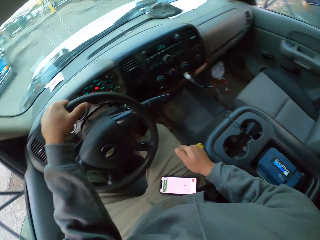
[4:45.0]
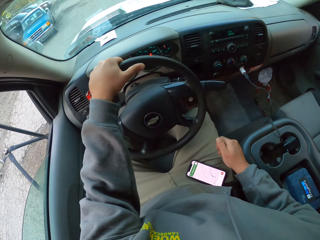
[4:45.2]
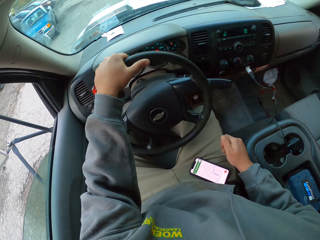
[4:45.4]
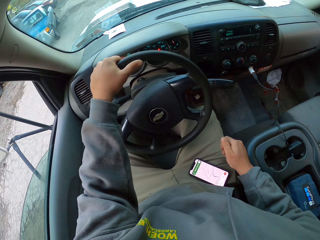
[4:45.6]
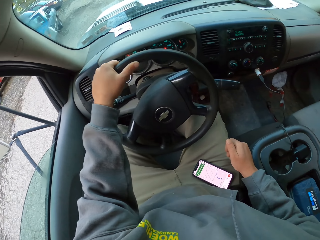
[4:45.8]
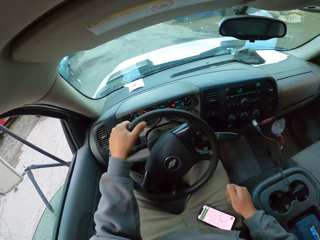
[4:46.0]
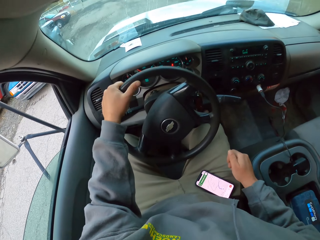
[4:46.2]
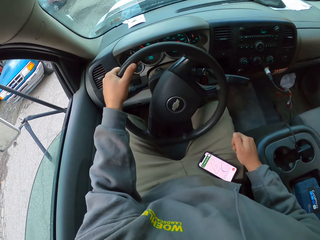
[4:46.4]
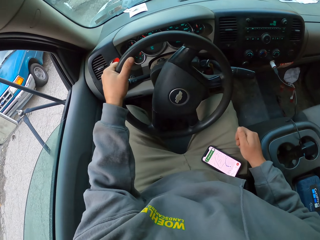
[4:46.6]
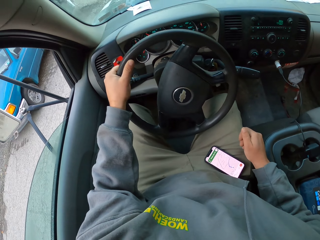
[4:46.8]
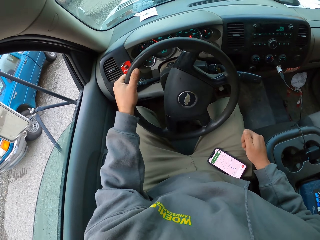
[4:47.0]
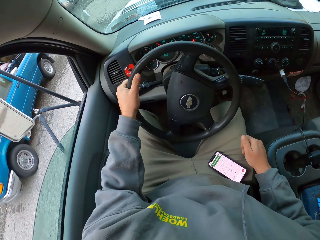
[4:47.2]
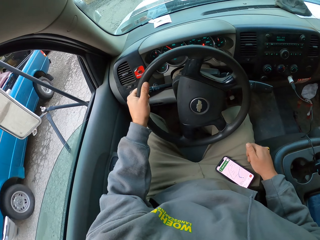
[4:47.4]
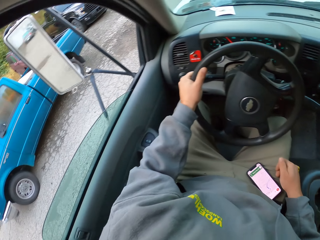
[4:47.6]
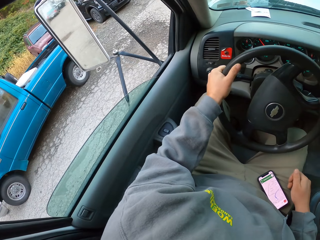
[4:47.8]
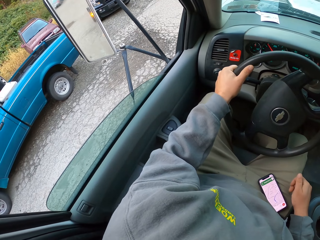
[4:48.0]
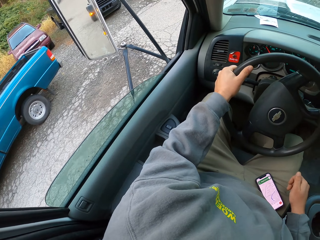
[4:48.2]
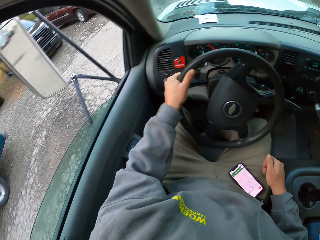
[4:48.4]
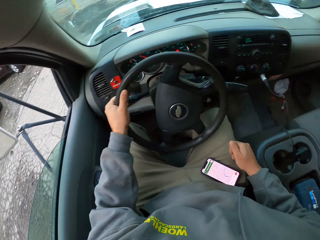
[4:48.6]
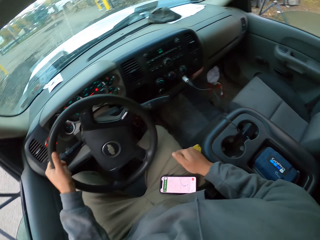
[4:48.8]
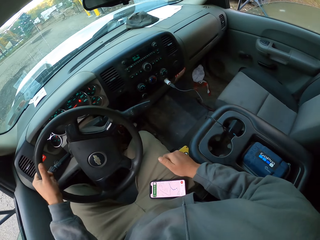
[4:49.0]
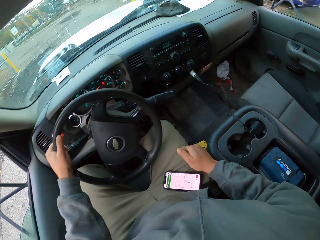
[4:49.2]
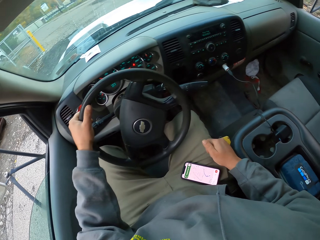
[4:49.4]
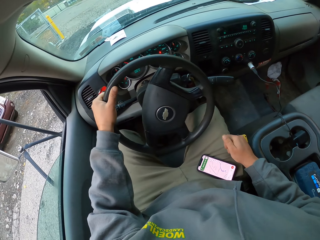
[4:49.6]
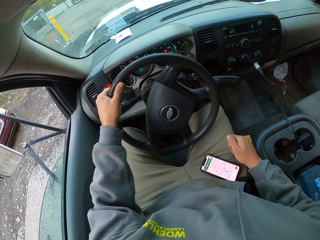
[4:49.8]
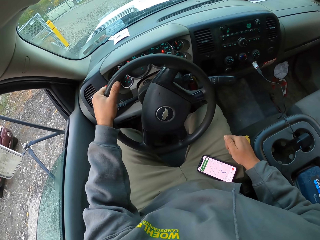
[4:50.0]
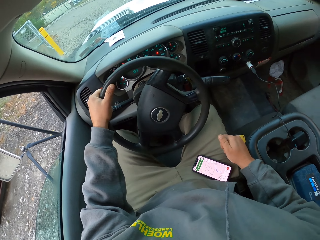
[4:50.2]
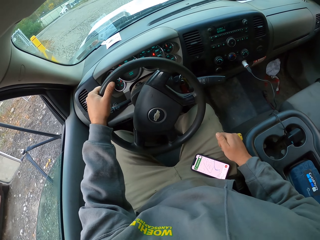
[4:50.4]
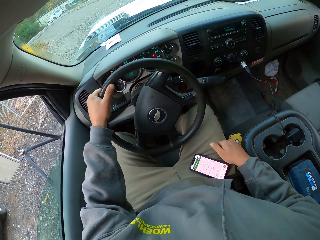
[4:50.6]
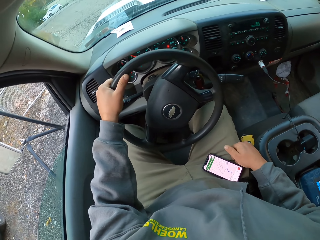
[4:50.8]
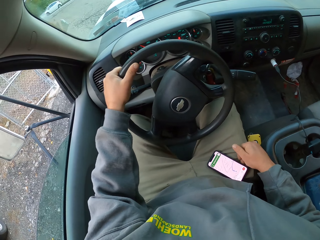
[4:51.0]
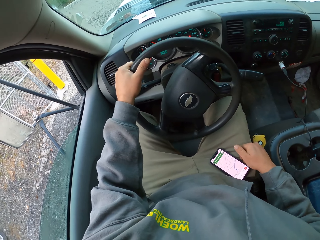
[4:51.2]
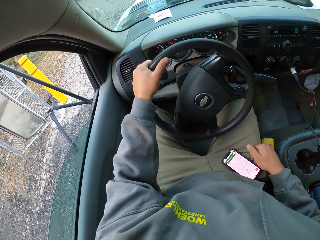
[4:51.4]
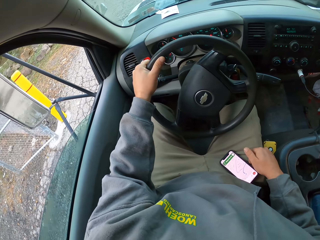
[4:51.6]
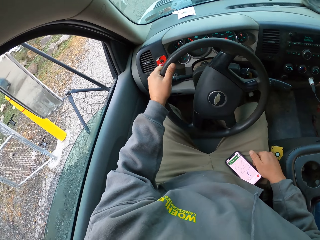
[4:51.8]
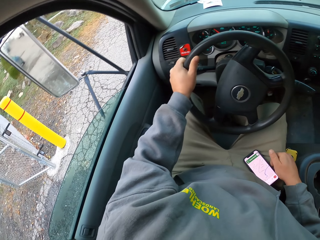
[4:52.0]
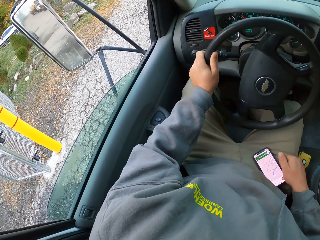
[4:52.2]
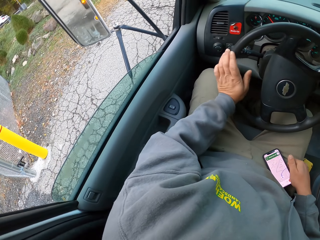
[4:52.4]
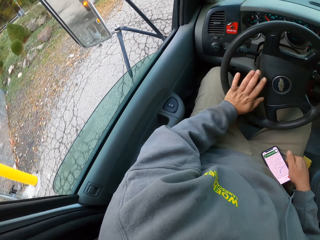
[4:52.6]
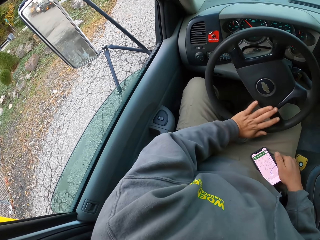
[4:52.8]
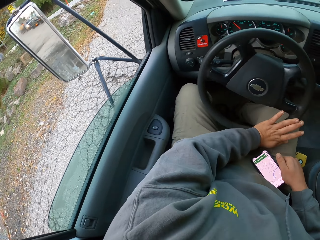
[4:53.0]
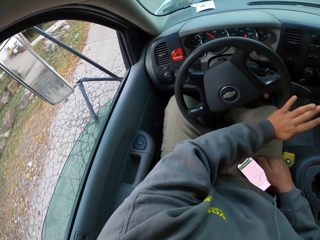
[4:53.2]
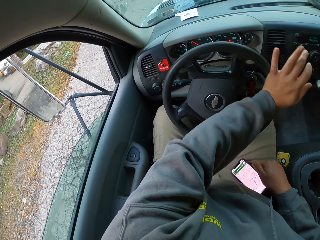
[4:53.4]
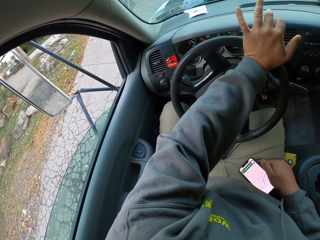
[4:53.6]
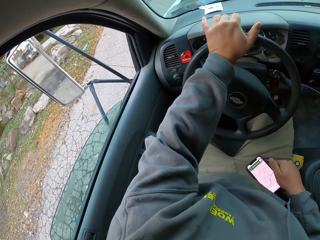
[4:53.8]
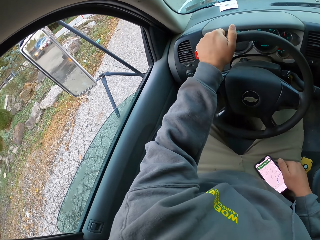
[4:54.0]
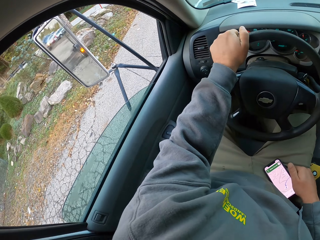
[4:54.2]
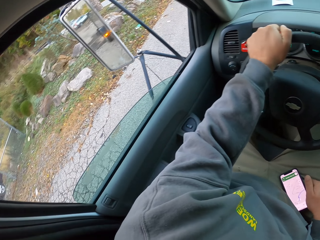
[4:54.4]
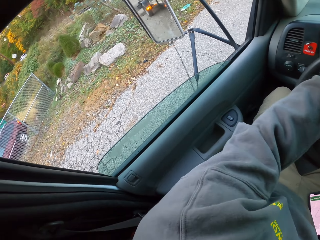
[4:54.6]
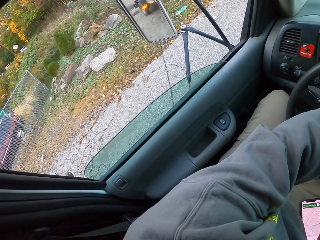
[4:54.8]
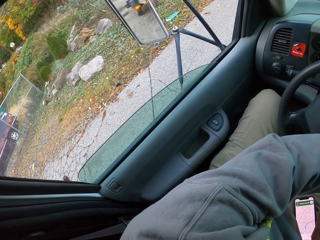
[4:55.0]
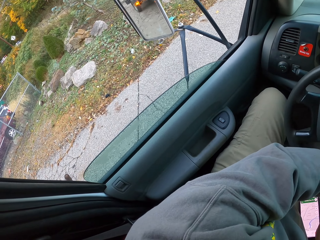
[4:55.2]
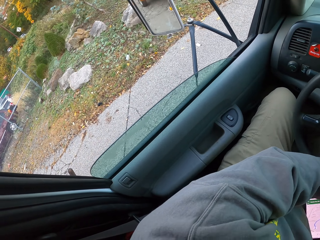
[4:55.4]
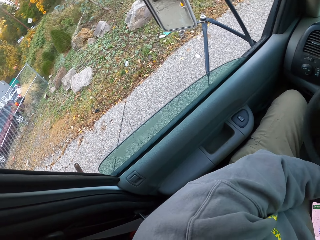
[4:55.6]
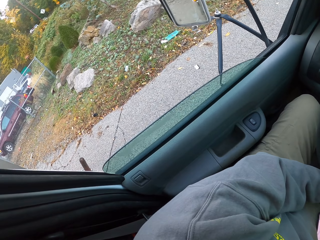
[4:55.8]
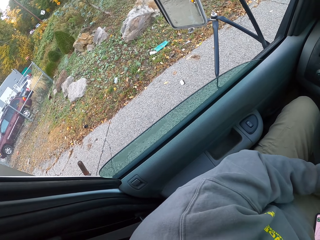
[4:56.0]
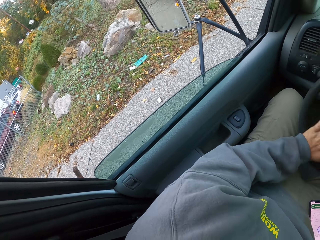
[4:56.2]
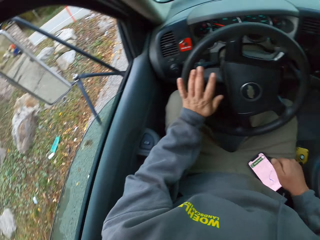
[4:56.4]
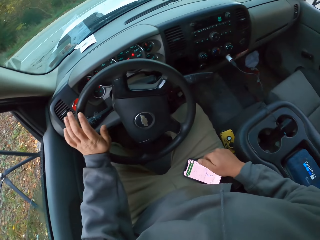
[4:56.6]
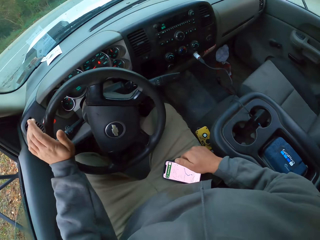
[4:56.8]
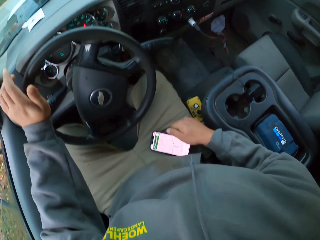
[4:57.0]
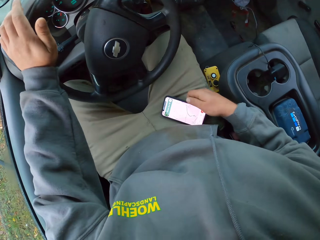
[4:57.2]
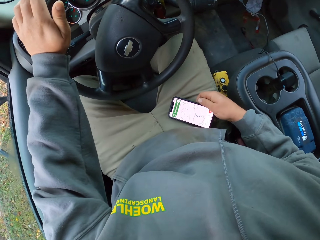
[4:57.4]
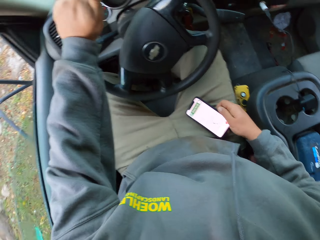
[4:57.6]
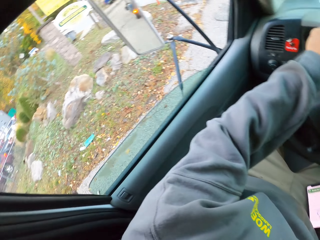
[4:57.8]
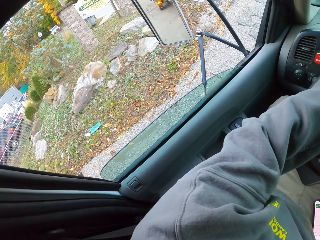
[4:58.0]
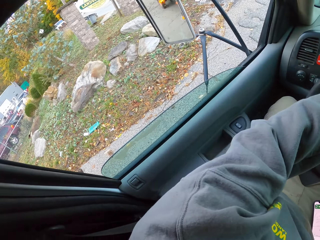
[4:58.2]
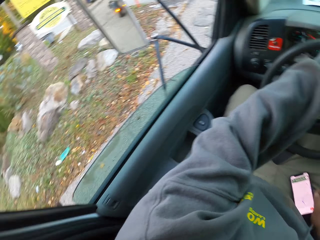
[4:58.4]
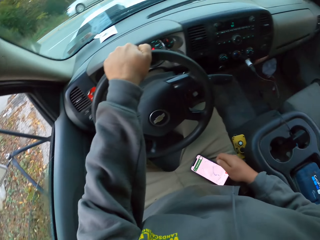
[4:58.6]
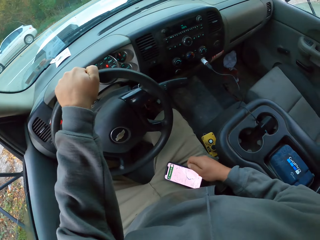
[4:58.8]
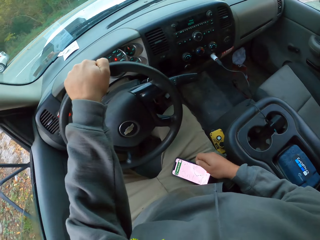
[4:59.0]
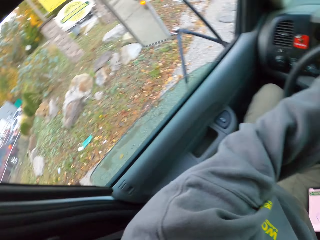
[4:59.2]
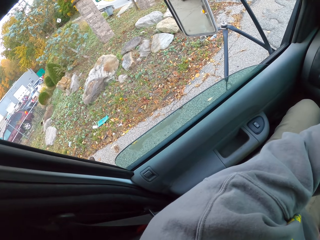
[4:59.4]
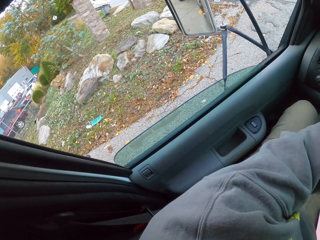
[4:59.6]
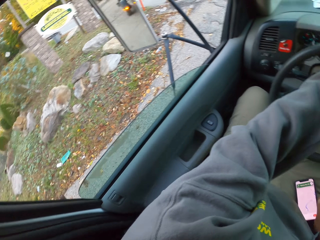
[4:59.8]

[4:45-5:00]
The camera wearer moves a steering wheel with his left hand. He turns the steering wheel with his left hand in the car. He looks on the left. He holds a phone with his right hand.

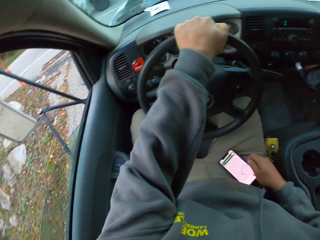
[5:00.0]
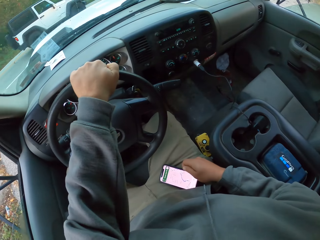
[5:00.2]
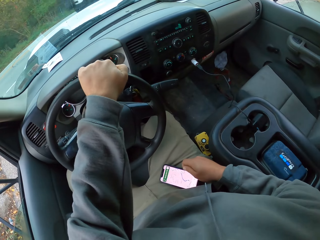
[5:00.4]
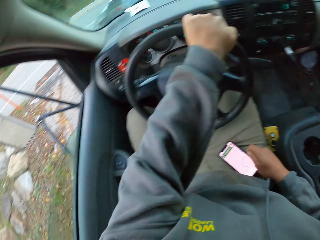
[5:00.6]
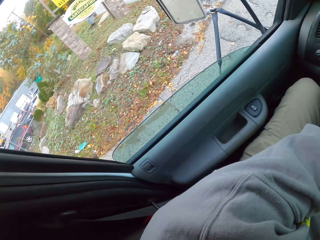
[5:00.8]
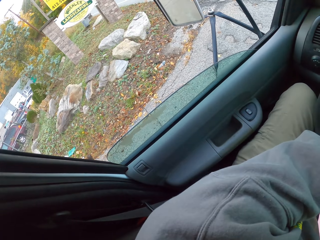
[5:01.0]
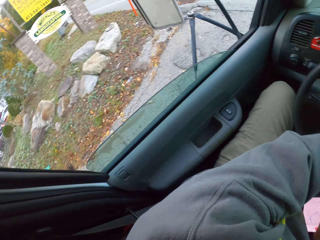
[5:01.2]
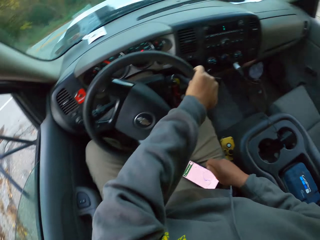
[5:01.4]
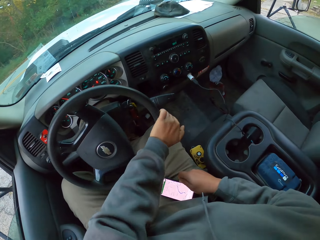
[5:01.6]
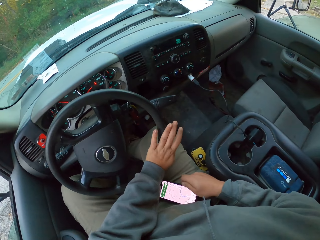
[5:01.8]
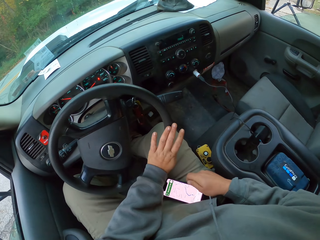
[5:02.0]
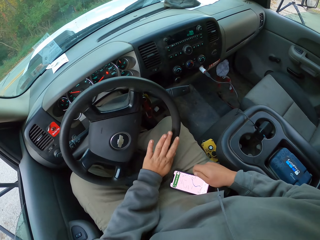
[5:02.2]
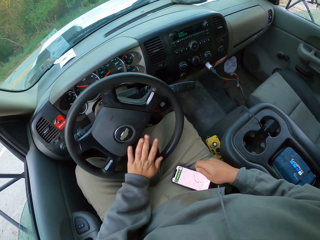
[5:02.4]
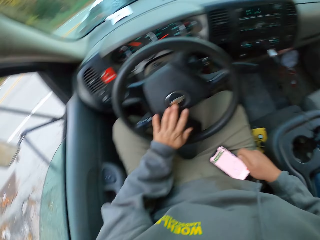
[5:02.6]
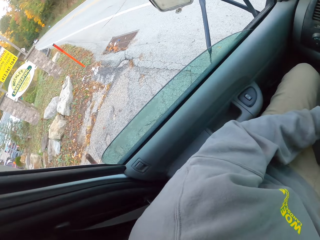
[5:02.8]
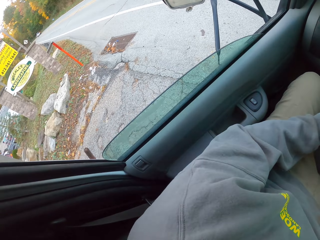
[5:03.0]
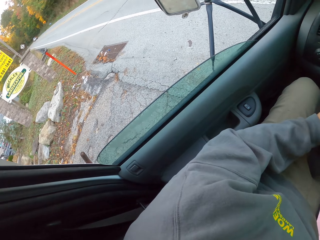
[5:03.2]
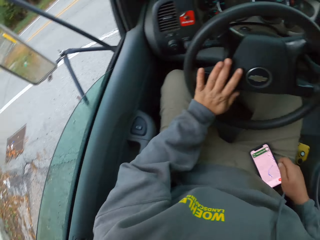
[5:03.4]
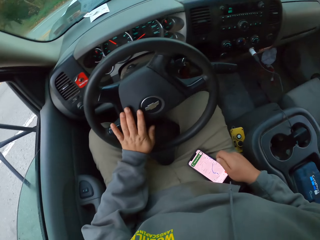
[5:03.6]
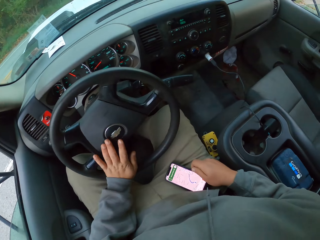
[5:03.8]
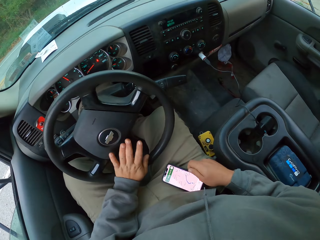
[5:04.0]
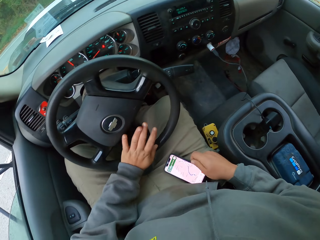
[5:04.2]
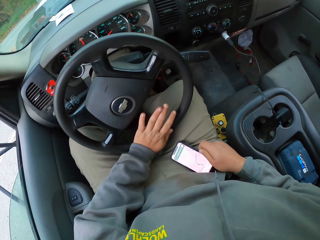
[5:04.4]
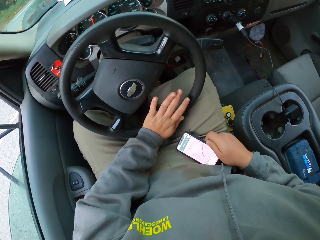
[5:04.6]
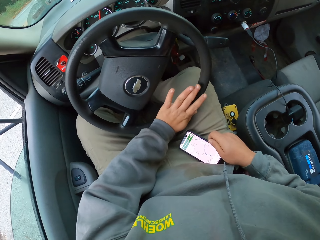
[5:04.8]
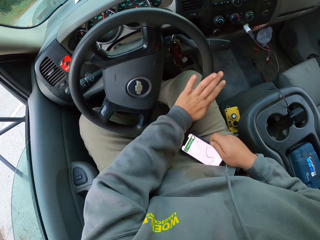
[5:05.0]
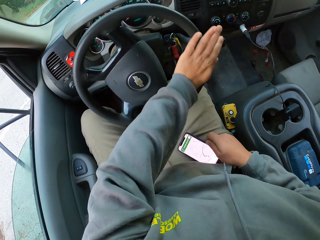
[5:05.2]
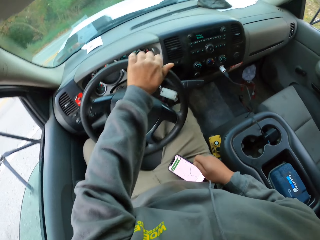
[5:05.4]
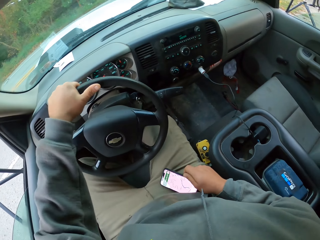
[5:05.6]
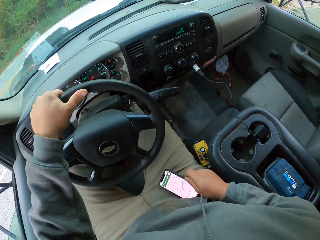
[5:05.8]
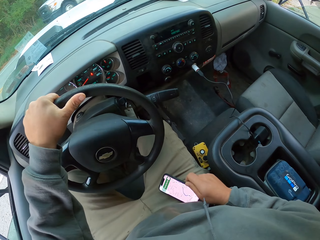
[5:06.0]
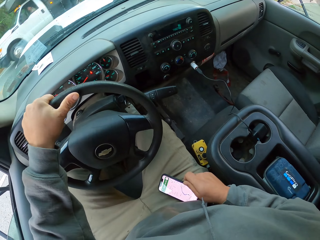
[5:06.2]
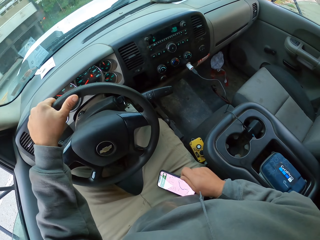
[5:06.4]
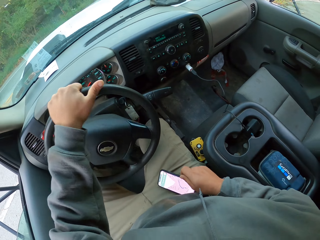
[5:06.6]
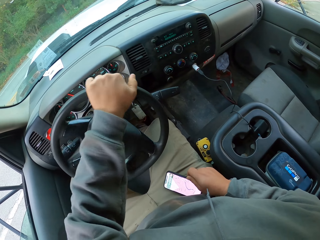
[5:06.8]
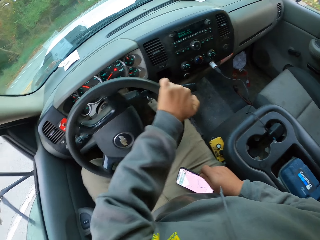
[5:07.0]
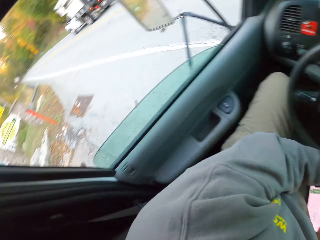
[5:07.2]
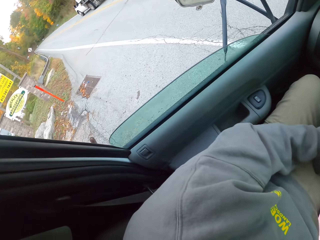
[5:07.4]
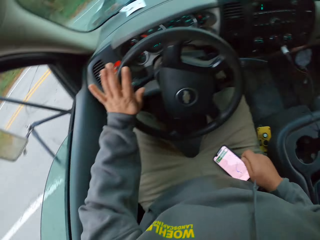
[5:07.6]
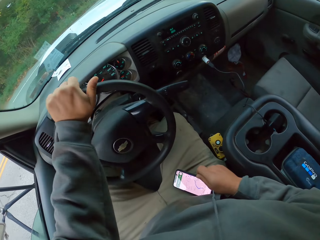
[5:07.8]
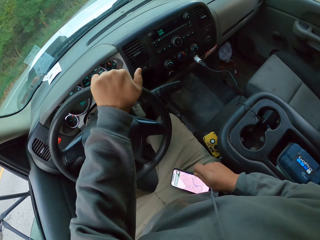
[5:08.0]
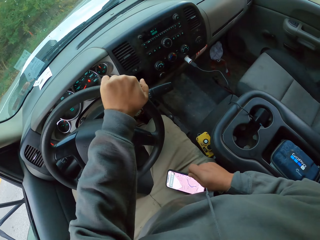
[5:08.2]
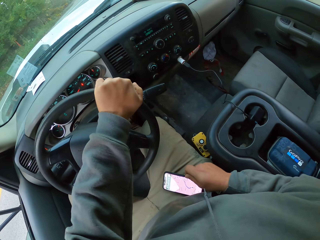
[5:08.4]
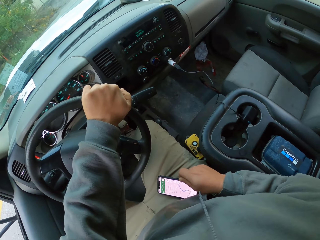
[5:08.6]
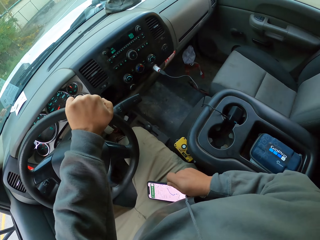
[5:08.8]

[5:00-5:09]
The camera wearer looks around. He turns a steering wheel with his left hand in the car.
